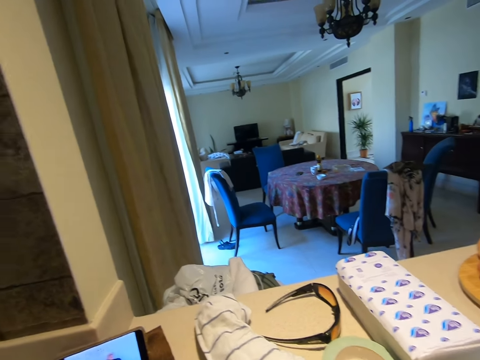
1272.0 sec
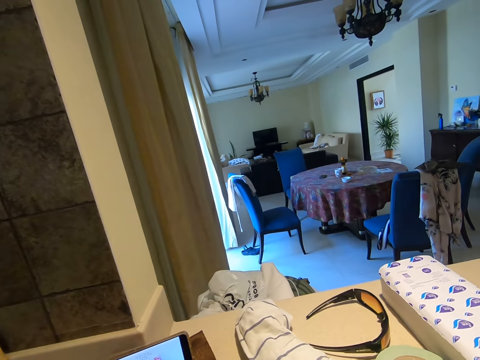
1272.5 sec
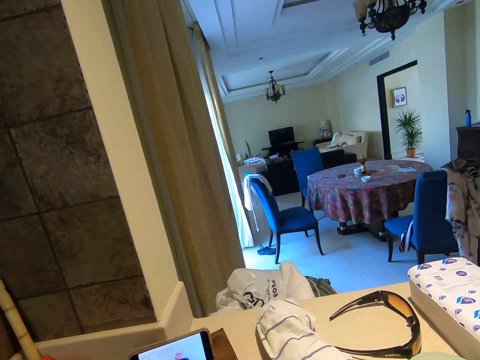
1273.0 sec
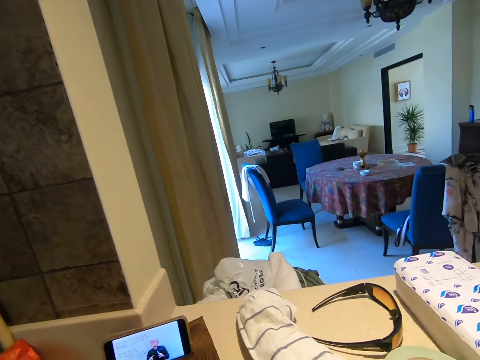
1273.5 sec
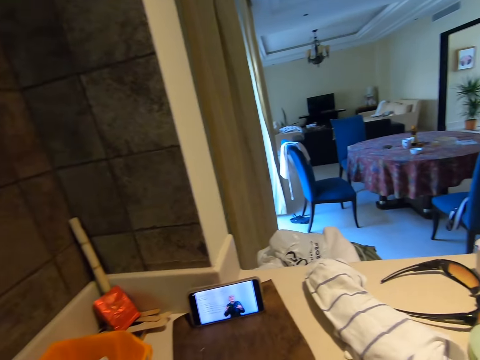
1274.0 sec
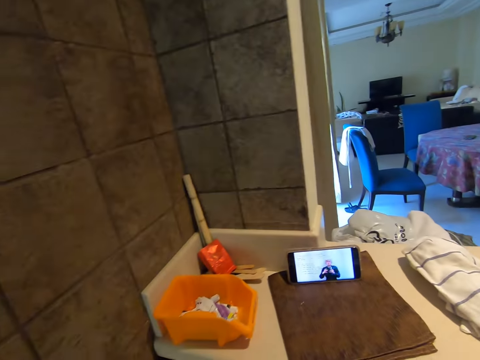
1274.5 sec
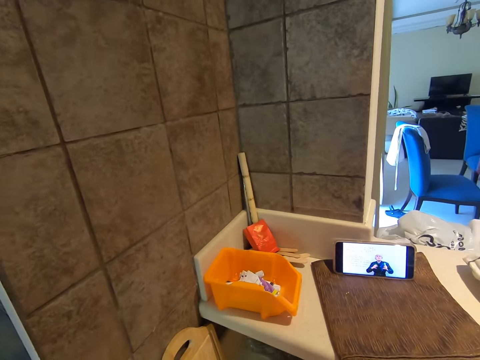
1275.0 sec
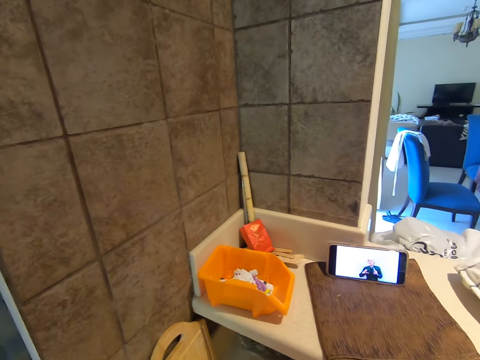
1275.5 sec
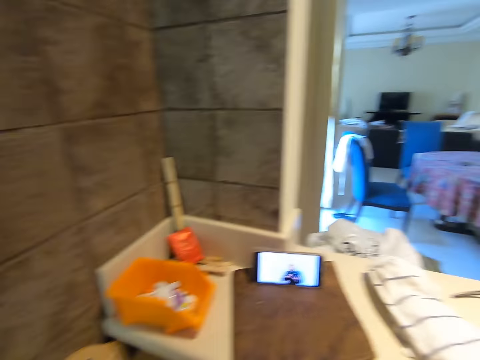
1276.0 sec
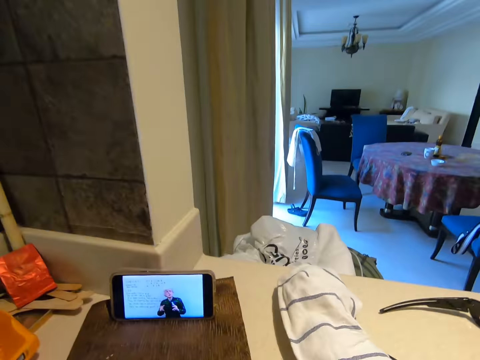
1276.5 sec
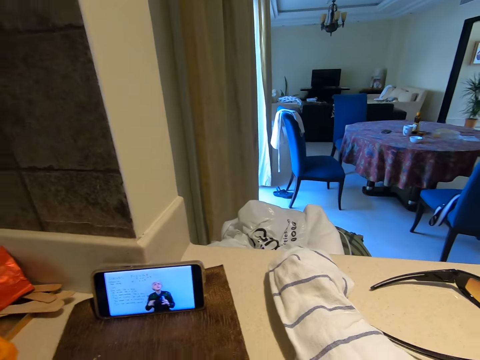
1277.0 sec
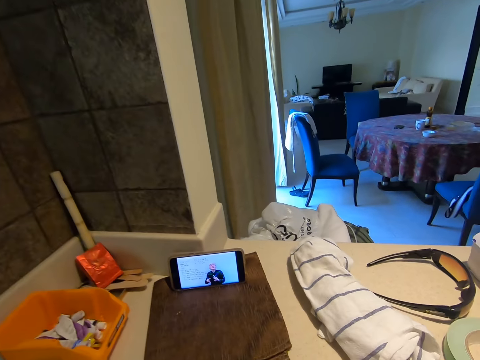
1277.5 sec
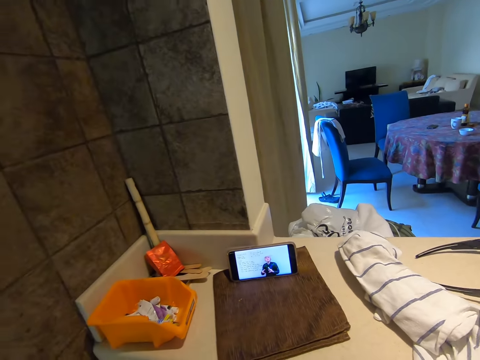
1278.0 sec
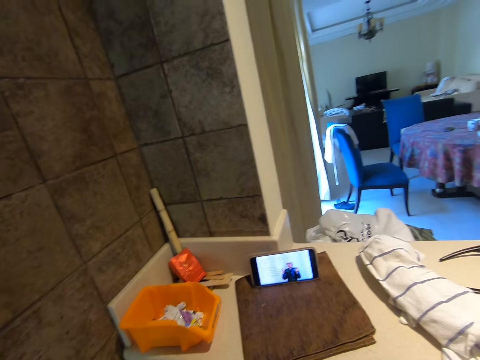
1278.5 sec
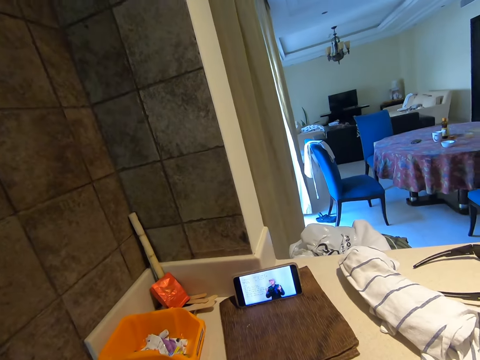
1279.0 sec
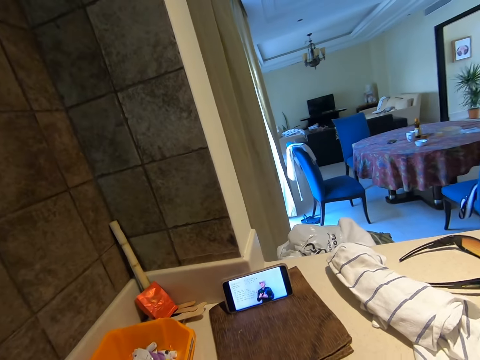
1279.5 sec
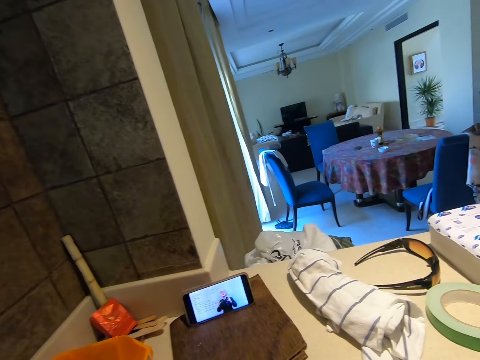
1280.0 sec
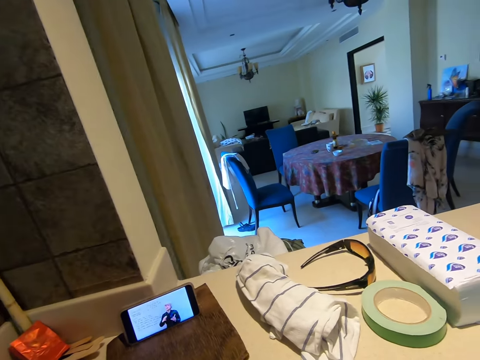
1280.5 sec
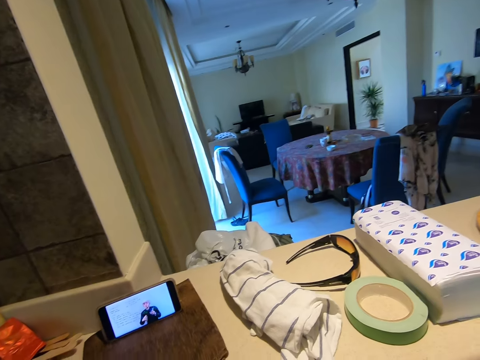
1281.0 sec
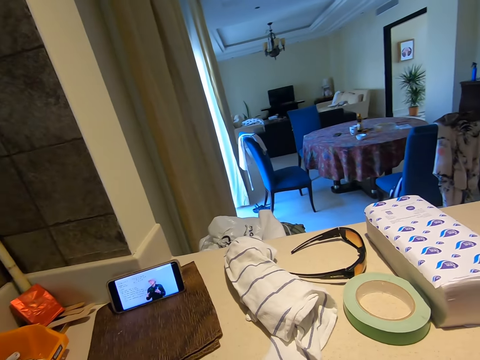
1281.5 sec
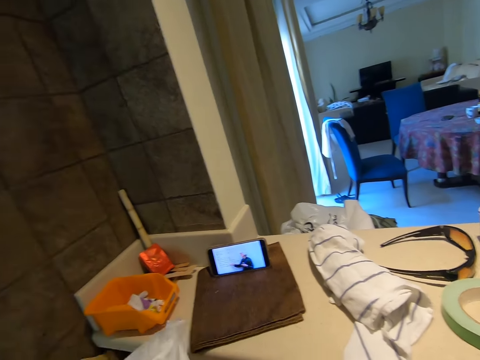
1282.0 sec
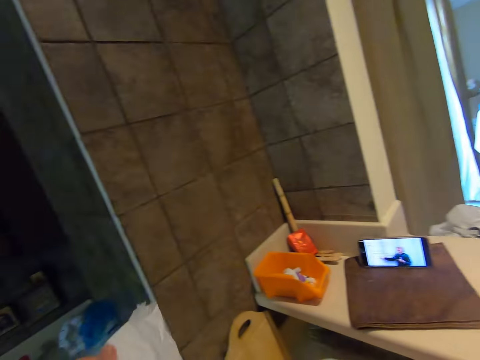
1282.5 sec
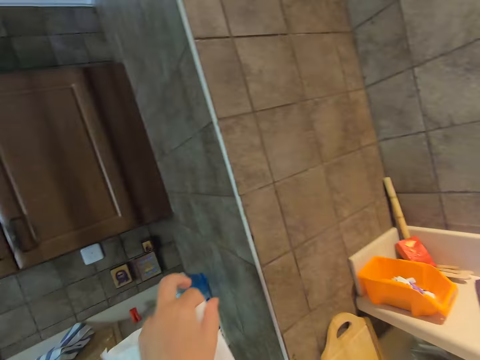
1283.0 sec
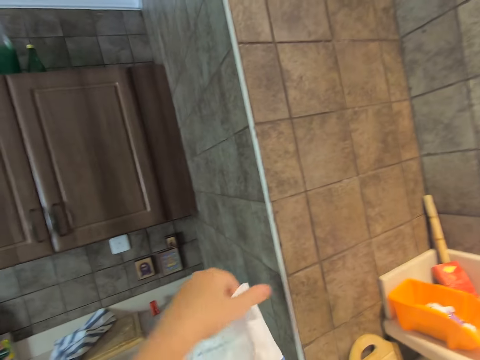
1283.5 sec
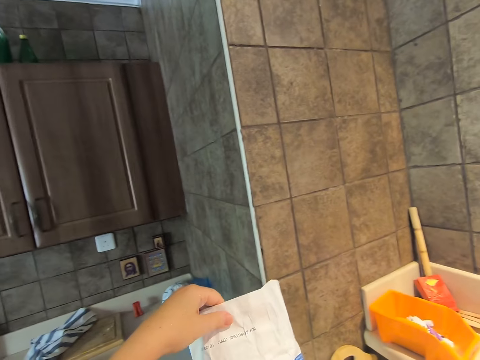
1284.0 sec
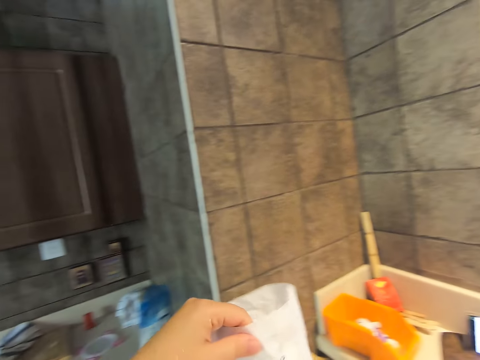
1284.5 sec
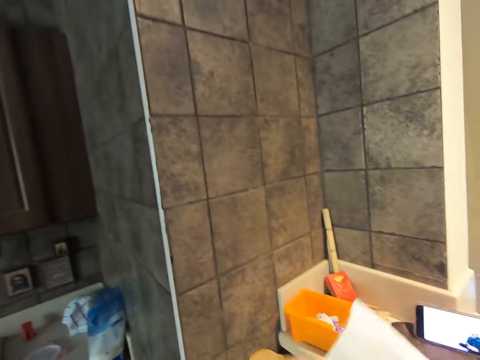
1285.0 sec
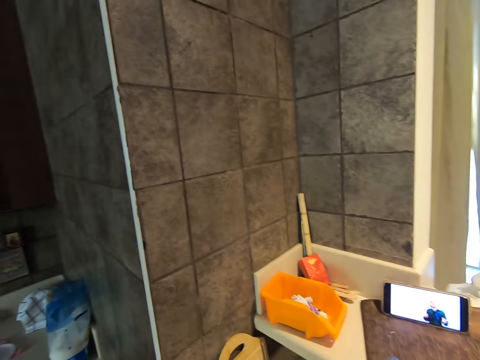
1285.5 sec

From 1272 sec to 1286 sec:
The camera wearer holds a packet of flour.

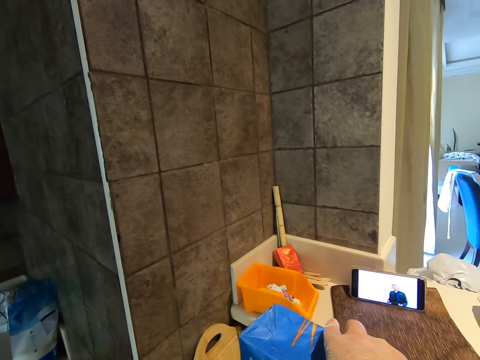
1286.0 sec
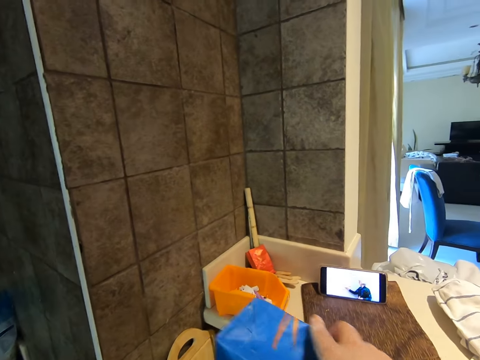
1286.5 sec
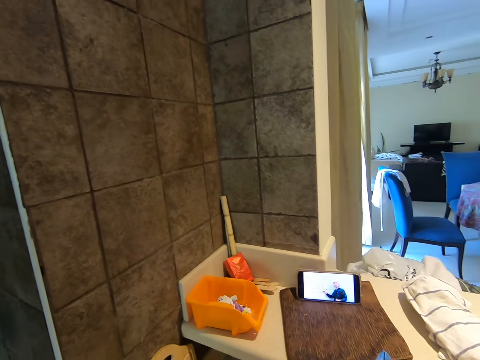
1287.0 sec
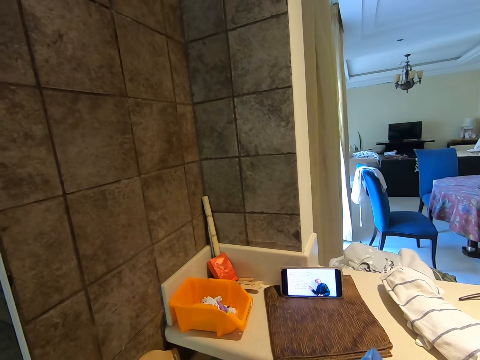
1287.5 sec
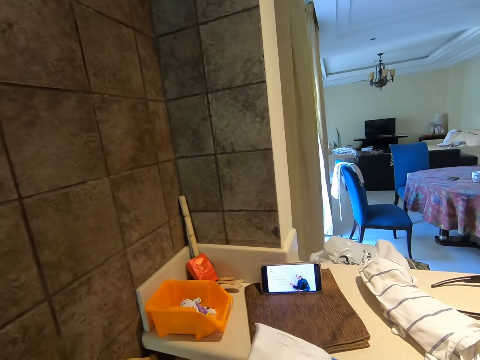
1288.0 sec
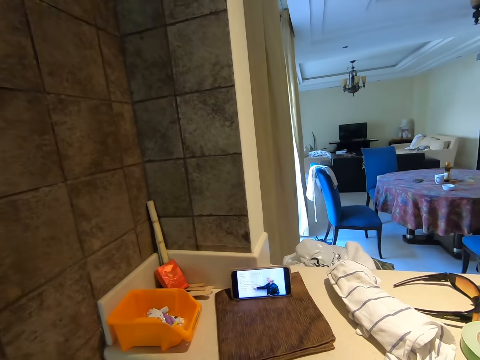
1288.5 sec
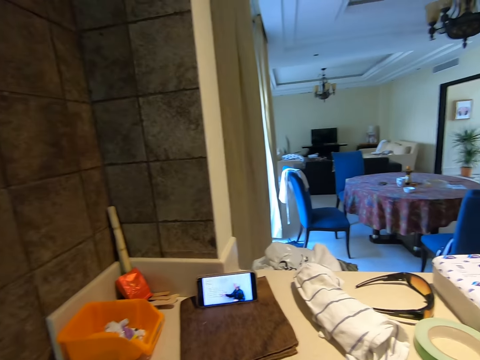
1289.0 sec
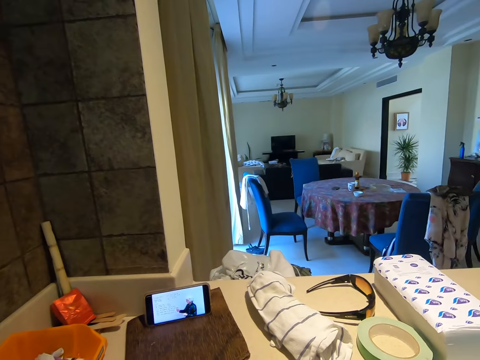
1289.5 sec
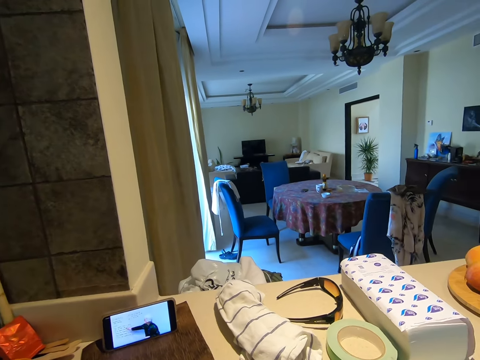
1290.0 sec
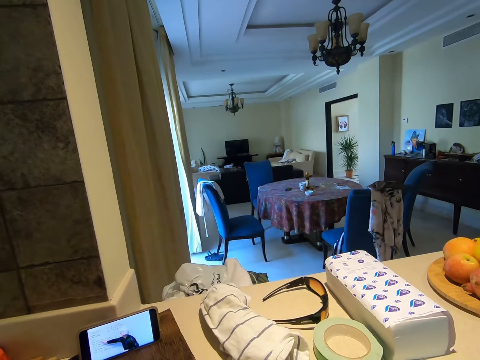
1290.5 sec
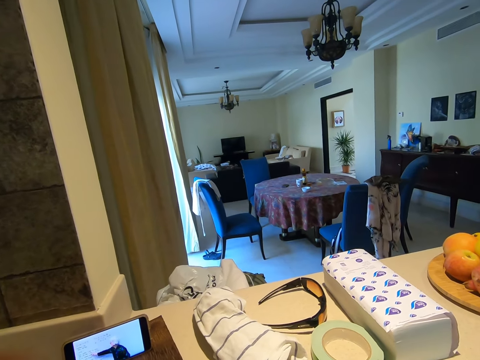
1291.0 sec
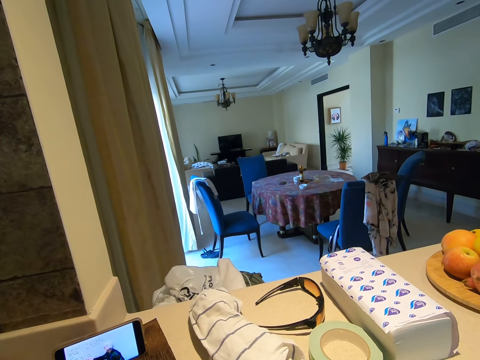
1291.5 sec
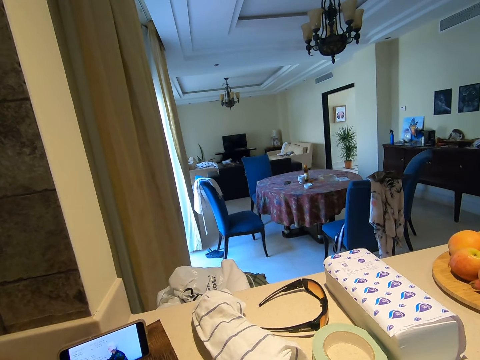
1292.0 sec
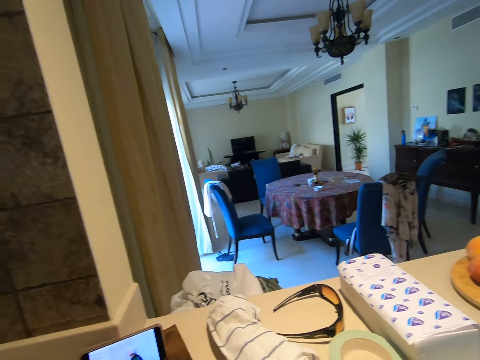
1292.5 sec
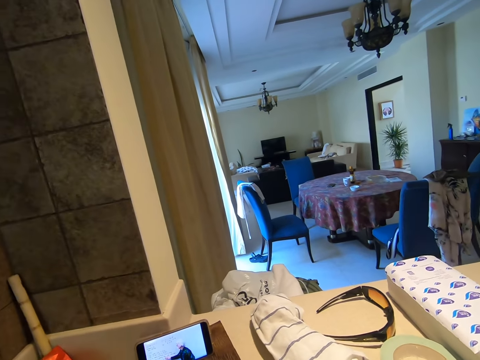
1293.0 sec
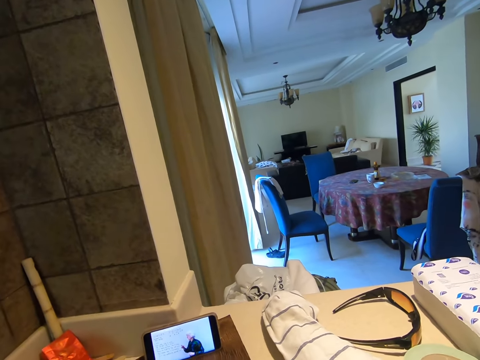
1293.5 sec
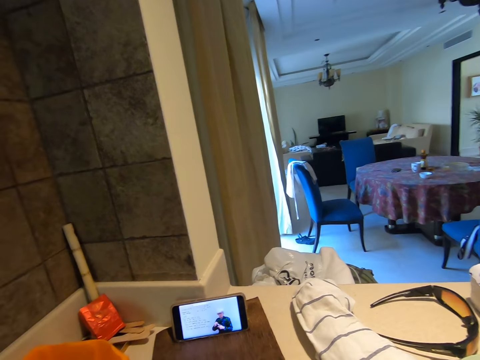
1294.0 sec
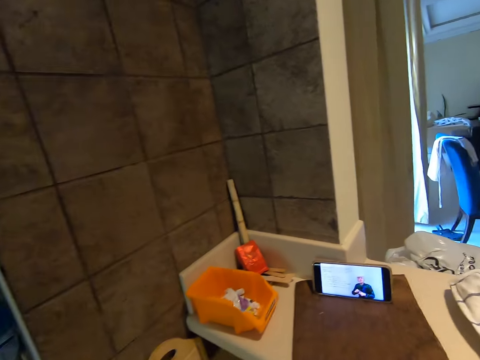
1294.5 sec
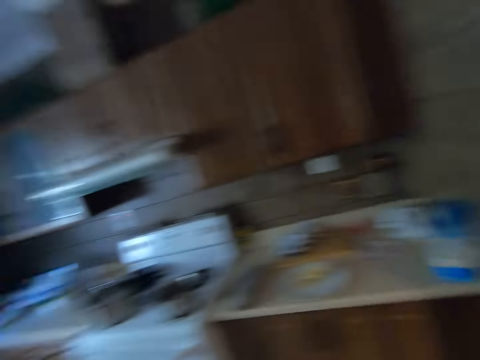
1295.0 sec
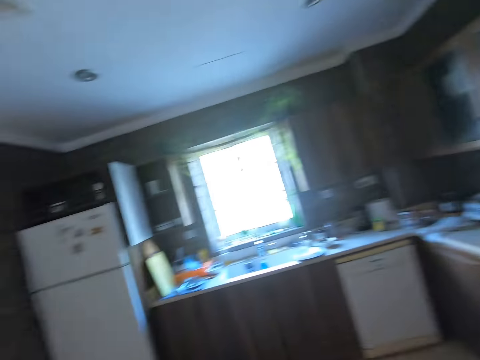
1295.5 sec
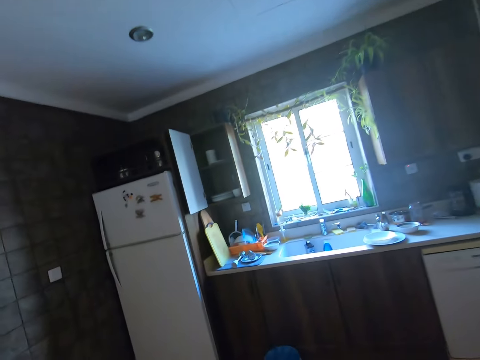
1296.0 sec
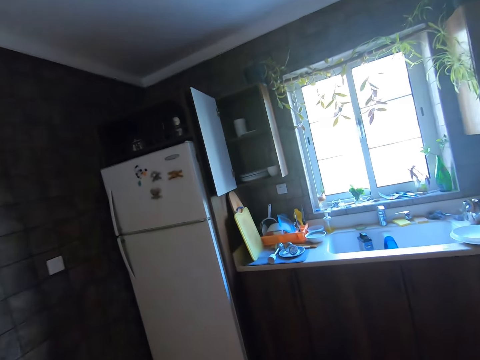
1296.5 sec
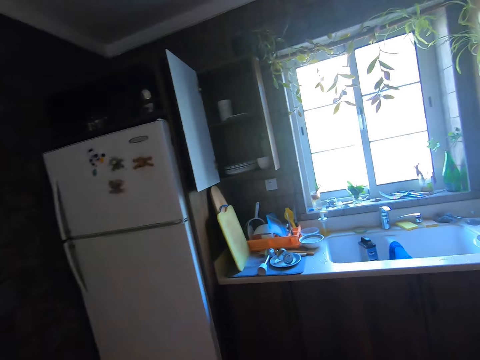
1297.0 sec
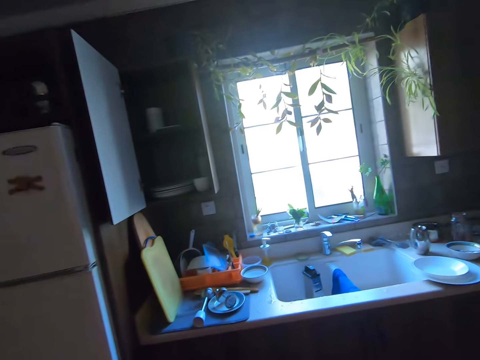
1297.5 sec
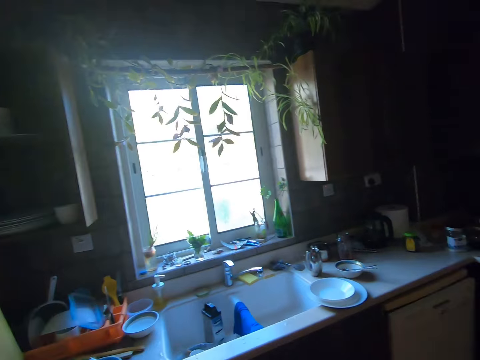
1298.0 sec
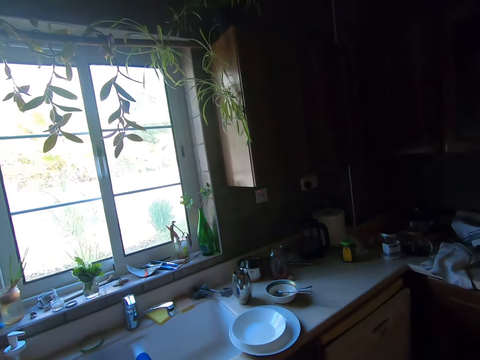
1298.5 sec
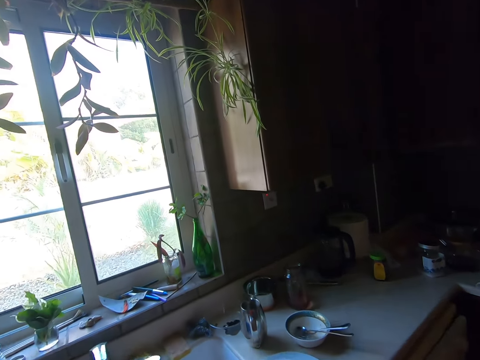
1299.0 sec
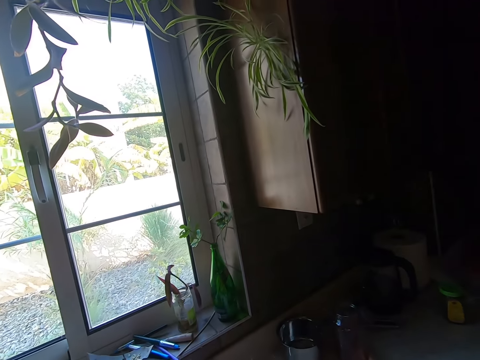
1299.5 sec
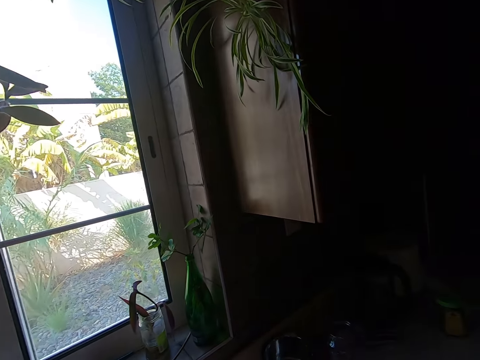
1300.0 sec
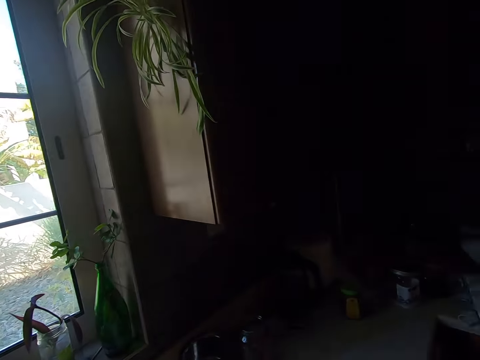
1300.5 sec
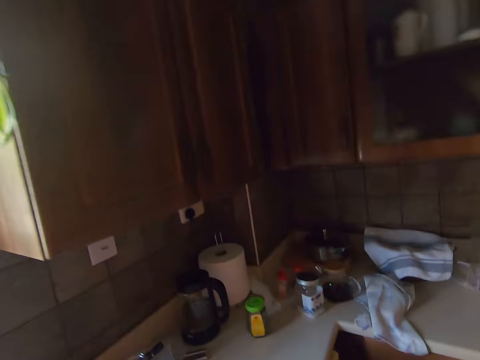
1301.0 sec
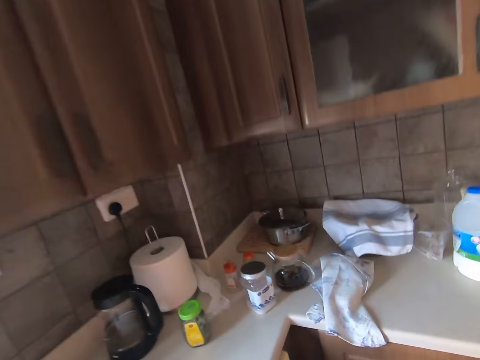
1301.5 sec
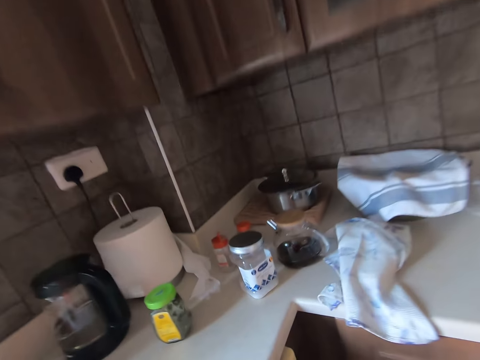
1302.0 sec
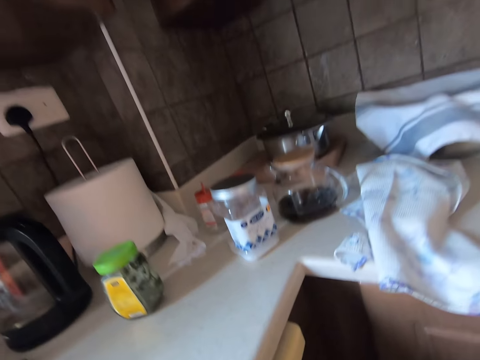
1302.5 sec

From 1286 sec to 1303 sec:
The camera wearer pours flour in something. They converse. They walk around the kitchen.
